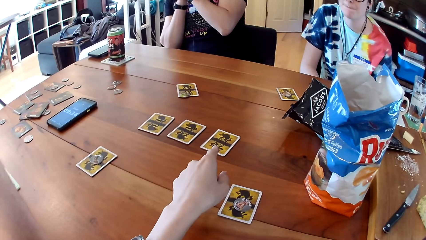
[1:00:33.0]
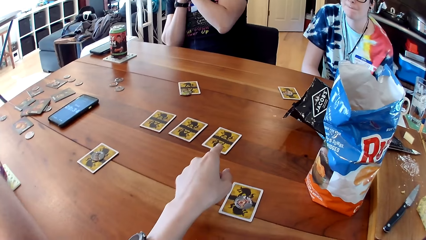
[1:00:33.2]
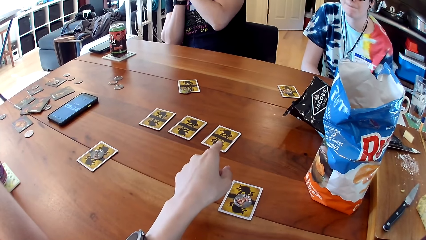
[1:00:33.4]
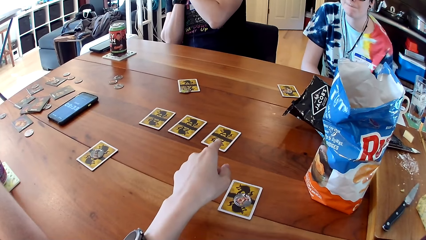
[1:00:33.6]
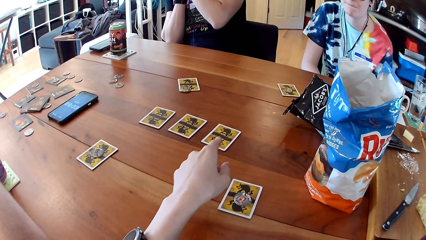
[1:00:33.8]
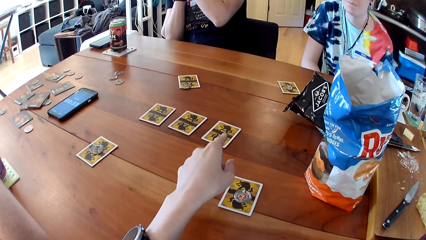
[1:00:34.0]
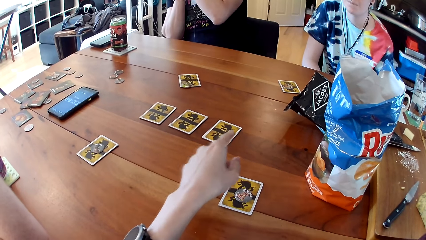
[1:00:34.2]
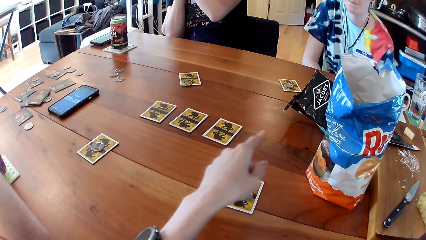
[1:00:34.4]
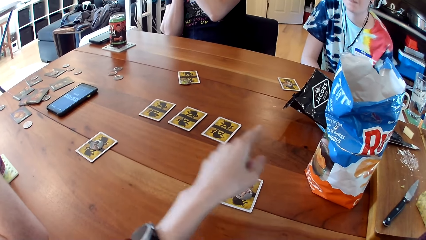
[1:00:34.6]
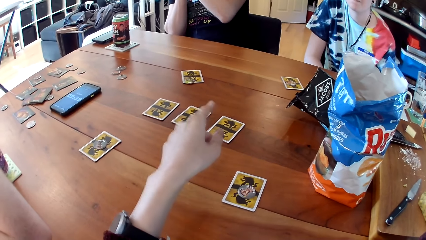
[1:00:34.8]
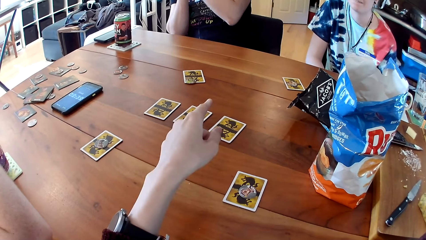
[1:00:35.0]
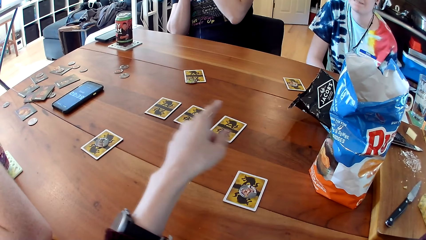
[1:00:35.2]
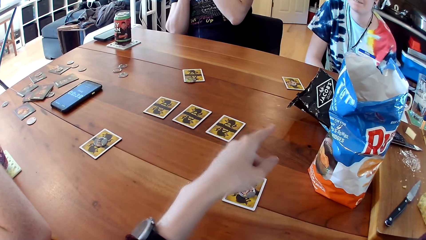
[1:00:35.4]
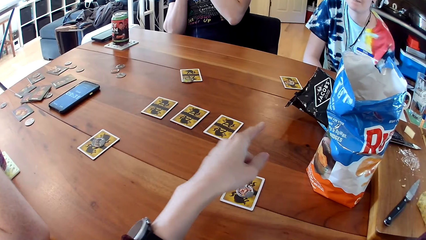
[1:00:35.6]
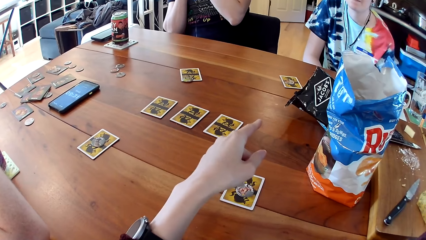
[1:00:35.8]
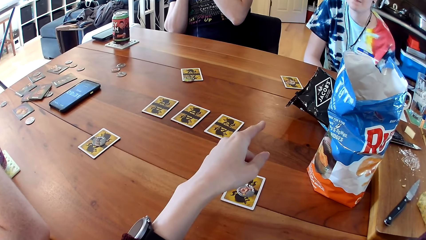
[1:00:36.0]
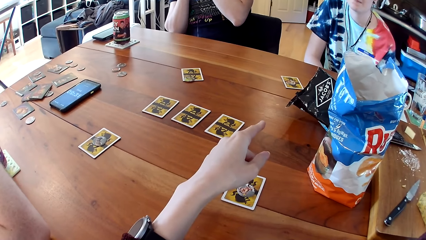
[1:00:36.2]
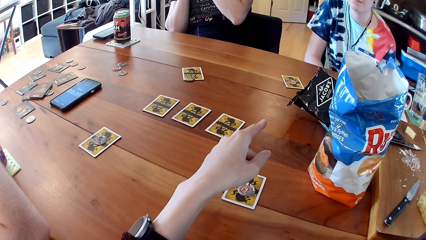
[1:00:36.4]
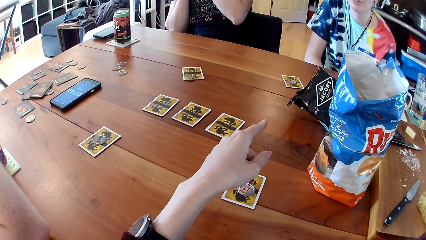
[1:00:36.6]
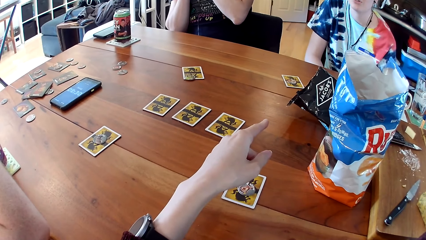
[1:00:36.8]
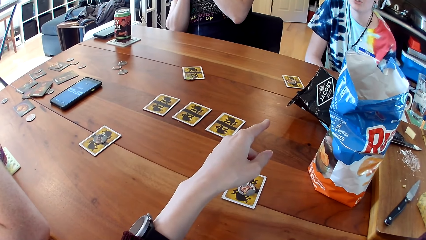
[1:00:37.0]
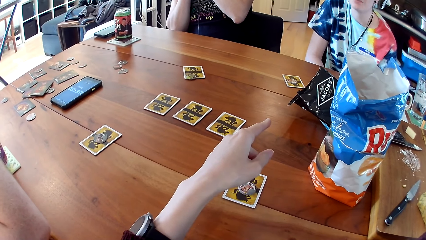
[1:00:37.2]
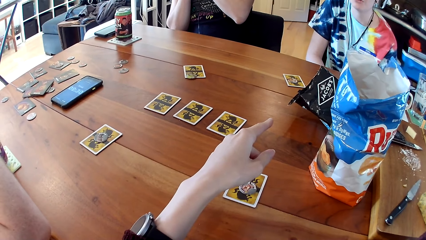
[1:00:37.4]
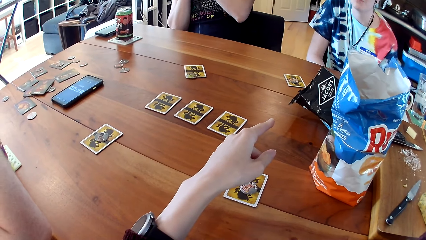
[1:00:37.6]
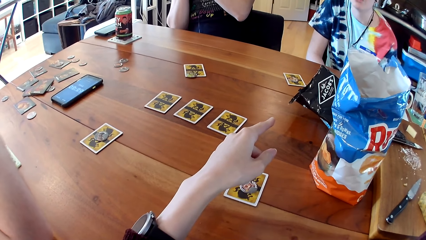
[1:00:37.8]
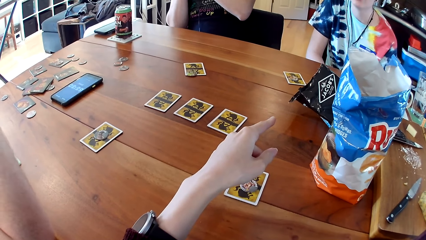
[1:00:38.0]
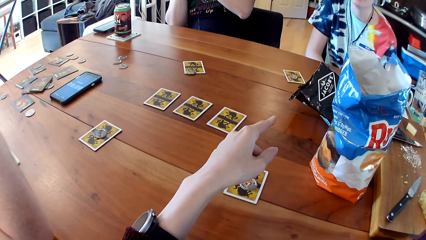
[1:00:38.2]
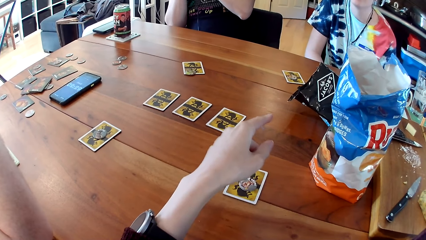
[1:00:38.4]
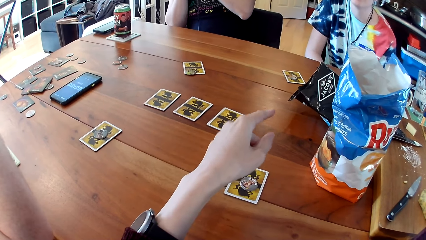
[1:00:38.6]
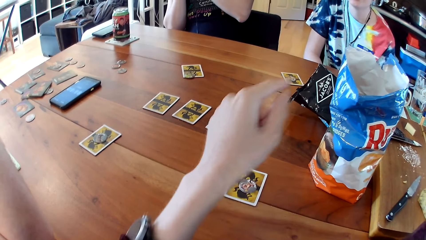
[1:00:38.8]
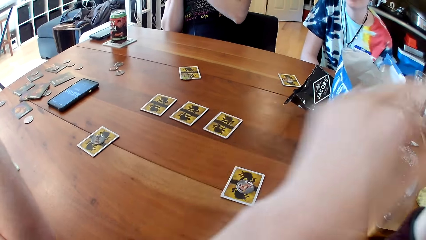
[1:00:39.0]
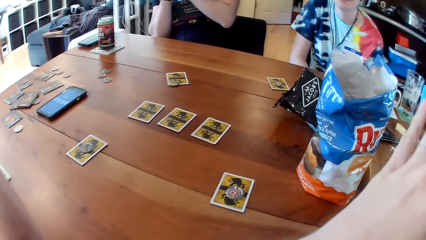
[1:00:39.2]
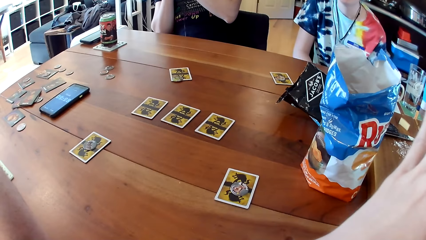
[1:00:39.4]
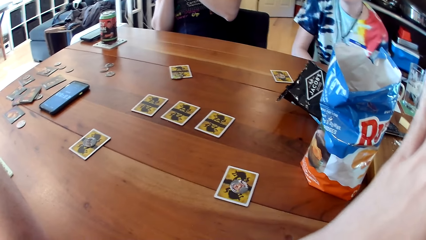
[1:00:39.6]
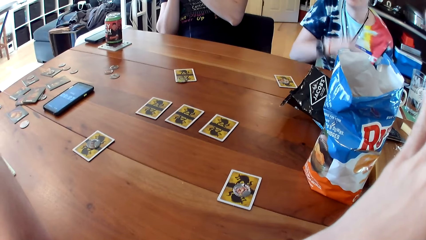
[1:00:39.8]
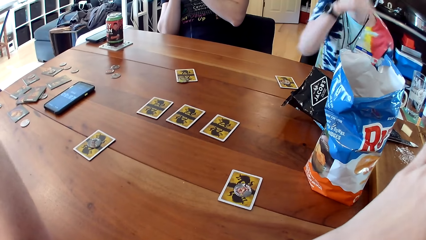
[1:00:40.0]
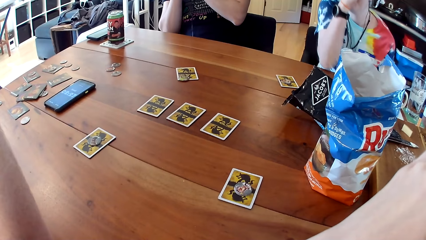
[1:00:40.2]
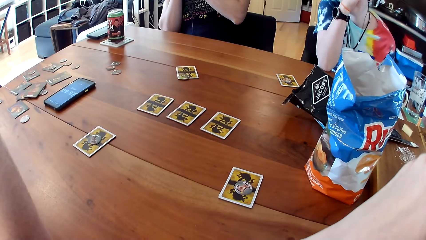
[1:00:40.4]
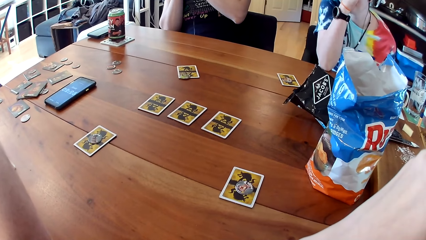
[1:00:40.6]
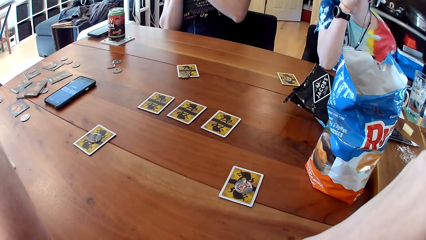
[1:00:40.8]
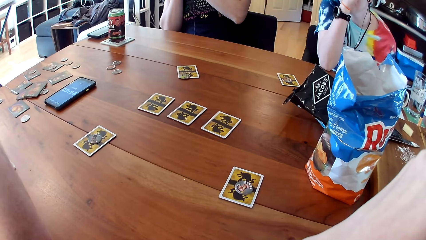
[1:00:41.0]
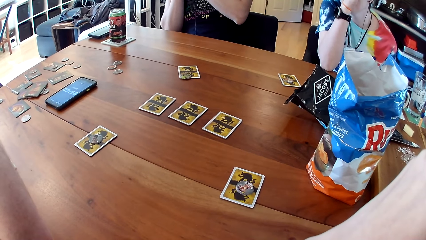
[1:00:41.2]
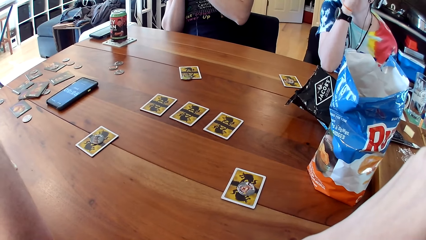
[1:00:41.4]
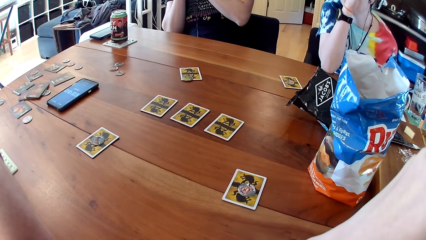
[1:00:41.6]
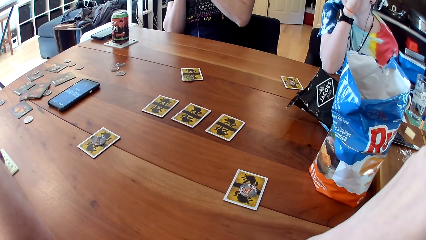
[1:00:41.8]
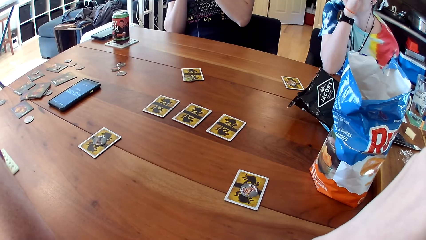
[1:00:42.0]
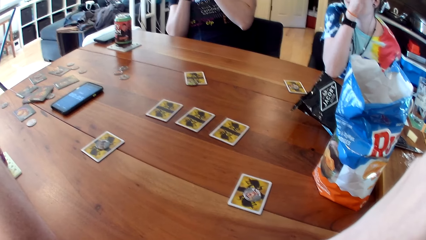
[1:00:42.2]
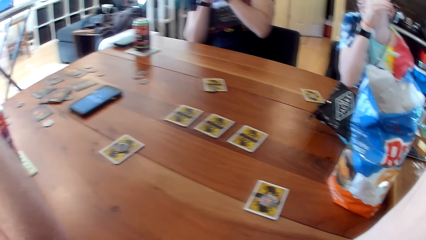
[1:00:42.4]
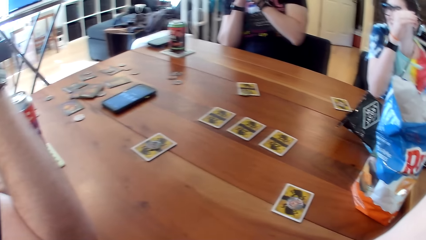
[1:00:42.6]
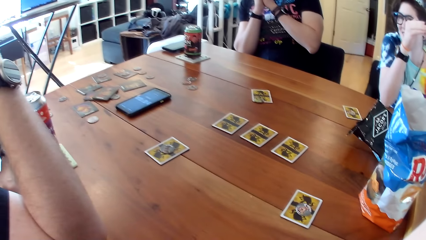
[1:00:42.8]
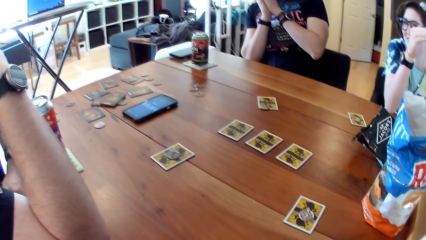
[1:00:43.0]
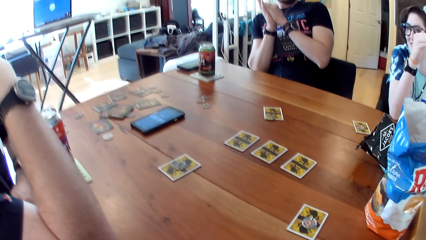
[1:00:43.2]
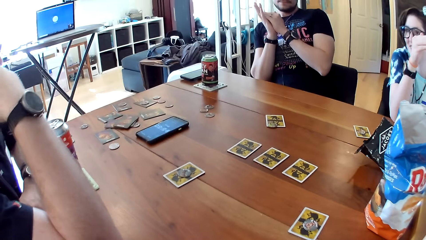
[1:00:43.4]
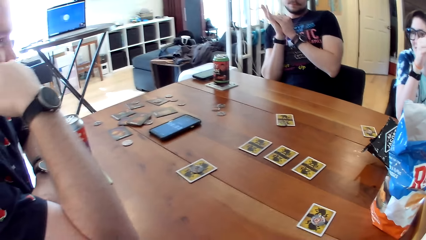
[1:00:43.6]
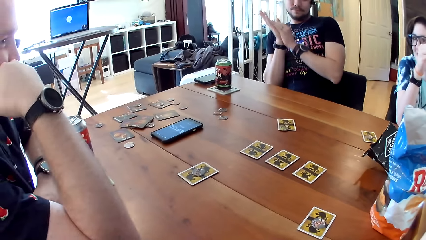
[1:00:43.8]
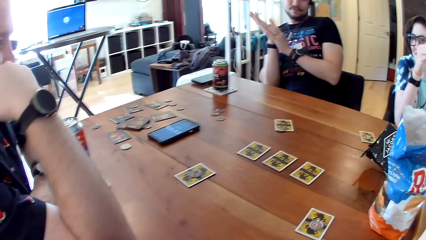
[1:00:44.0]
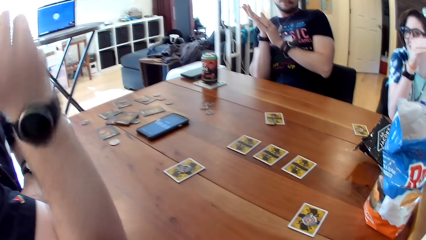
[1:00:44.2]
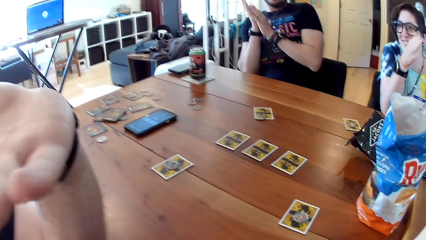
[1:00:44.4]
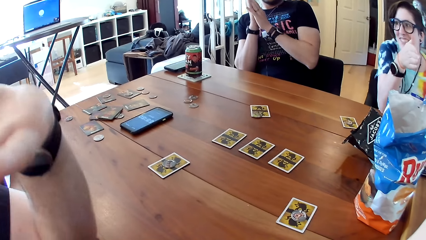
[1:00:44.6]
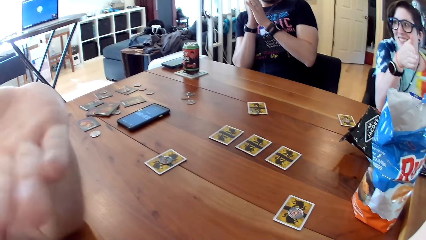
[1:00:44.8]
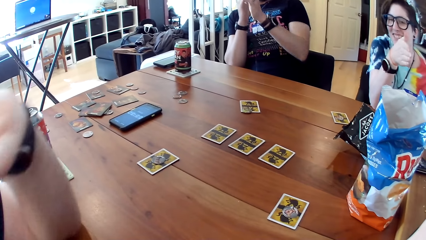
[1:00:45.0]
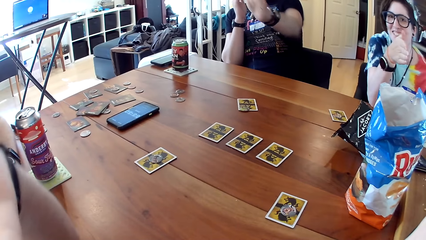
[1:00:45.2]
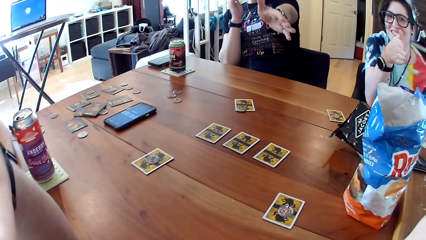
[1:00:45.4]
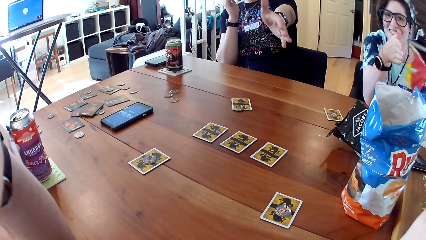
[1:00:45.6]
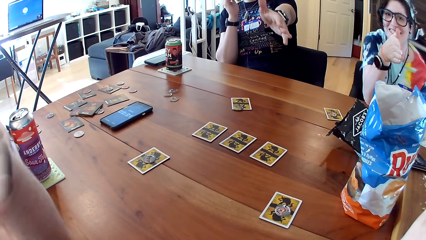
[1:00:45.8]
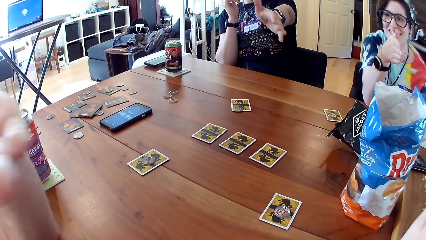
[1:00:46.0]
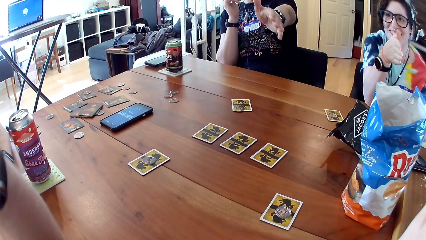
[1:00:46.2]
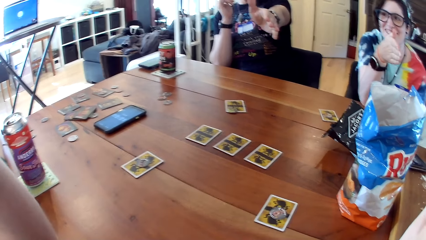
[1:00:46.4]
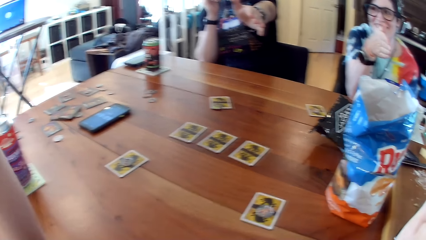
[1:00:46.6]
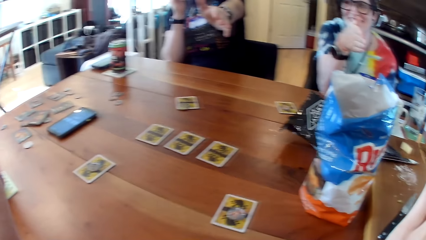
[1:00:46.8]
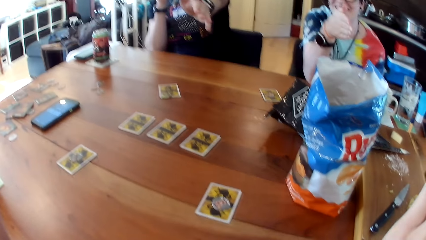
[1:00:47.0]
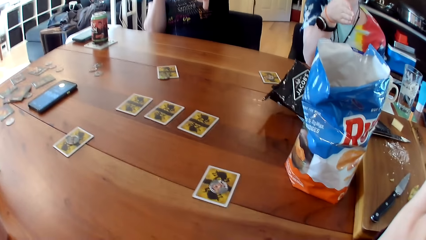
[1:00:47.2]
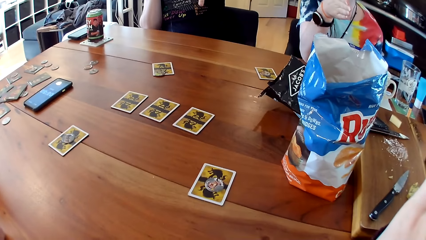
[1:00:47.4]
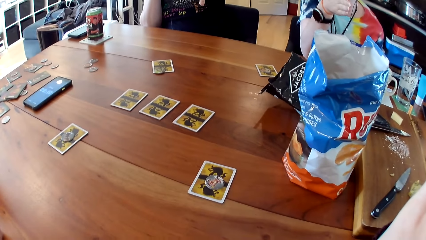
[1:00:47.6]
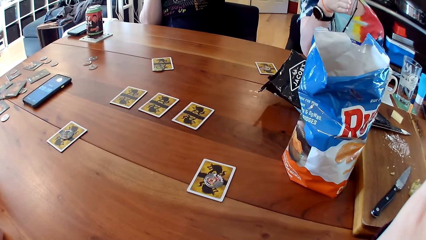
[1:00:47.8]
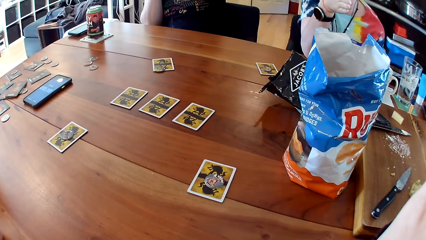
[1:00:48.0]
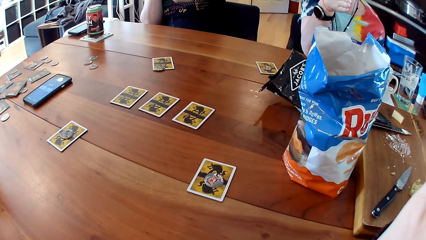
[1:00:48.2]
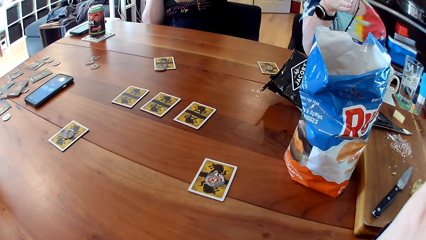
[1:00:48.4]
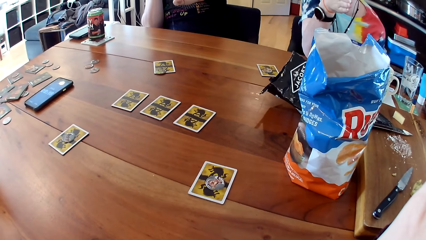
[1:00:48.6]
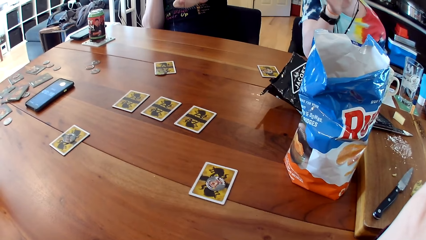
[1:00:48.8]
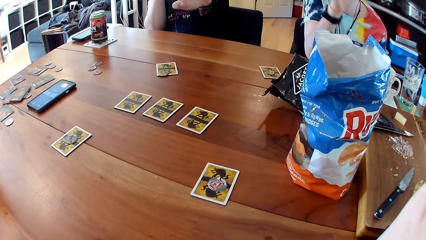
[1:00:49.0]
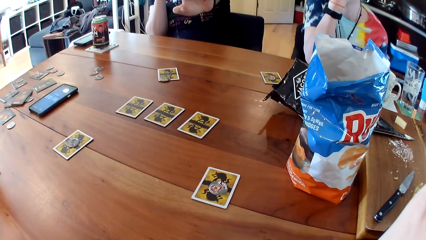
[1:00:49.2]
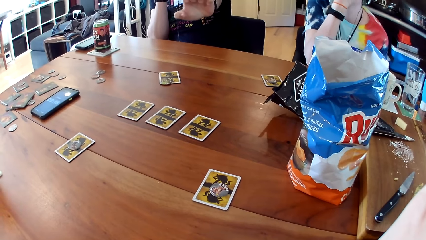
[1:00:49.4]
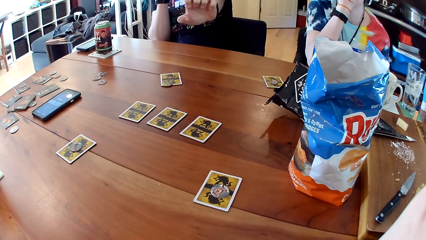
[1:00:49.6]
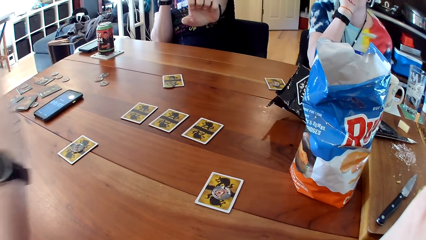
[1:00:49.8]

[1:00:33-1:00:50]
The camera wearer points towards a card on the table with their left hand. They raise their left hand. The man points his right hand towards the camera wearer. The woman points her right hand towards the camera wearer. The camera wearer converses with the woman. The man points his left hand towards the camera wearer.
